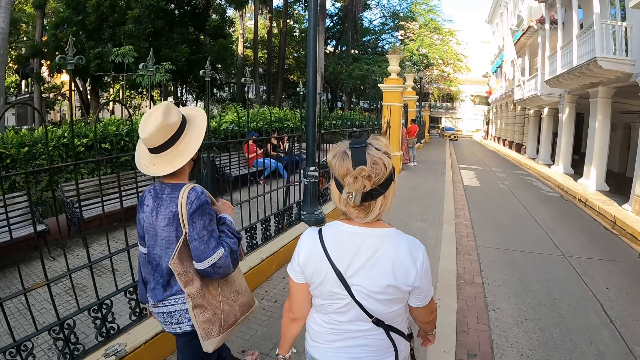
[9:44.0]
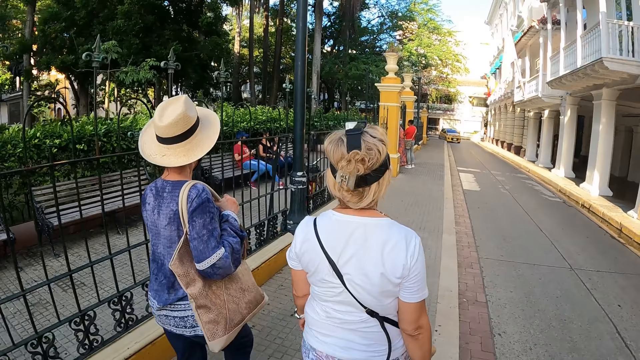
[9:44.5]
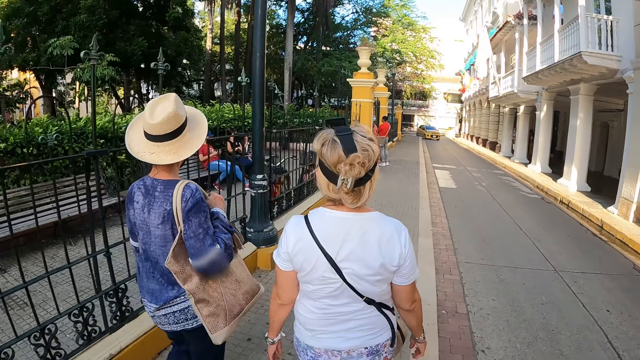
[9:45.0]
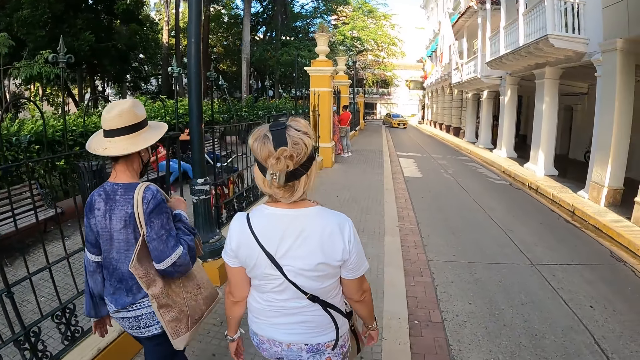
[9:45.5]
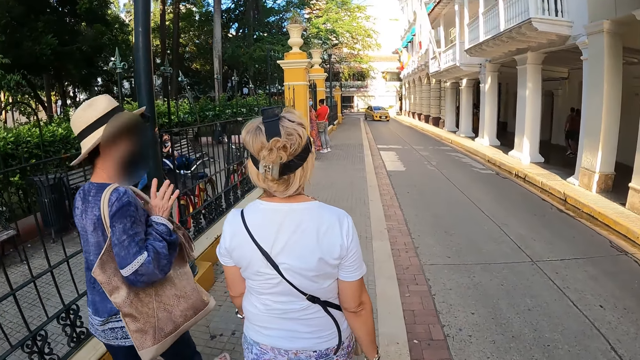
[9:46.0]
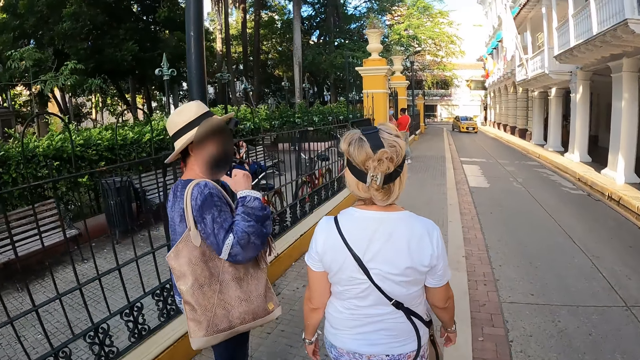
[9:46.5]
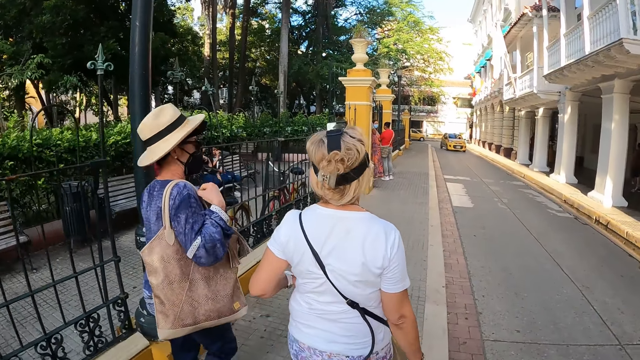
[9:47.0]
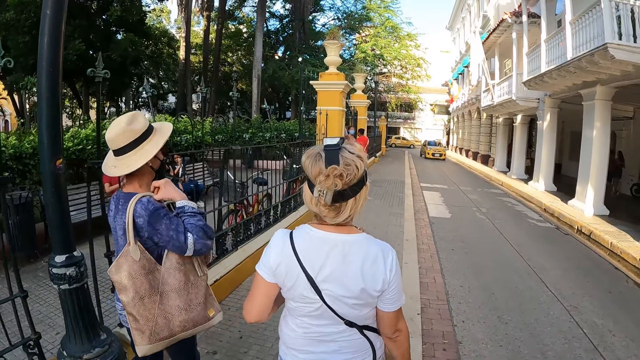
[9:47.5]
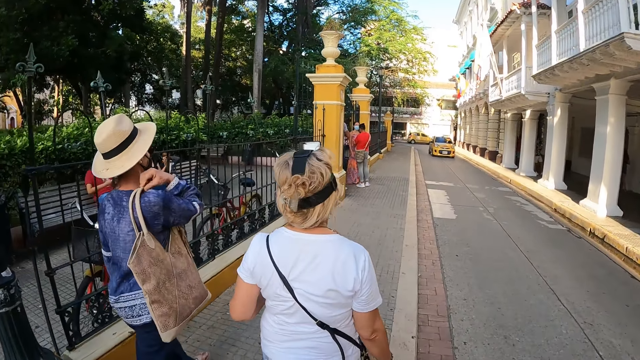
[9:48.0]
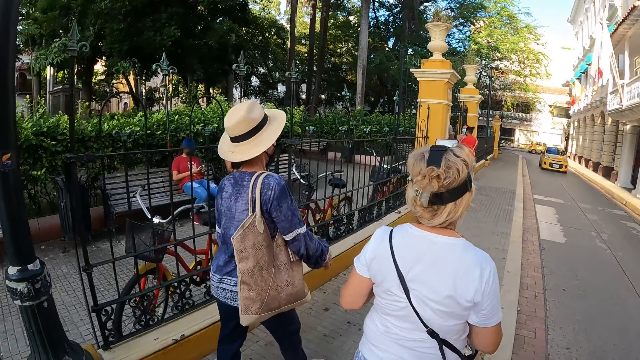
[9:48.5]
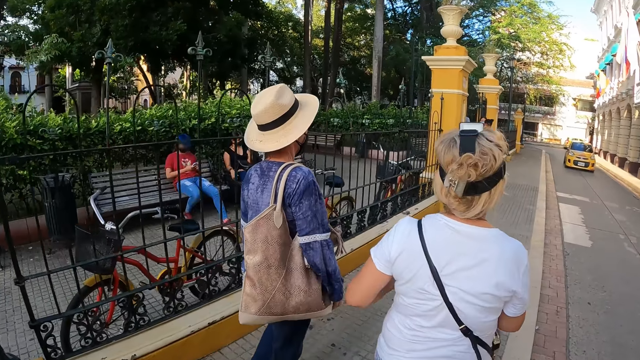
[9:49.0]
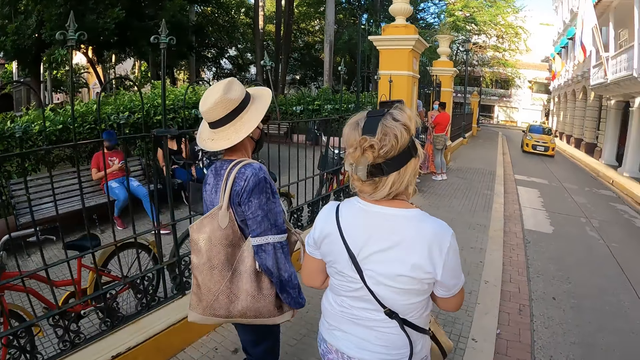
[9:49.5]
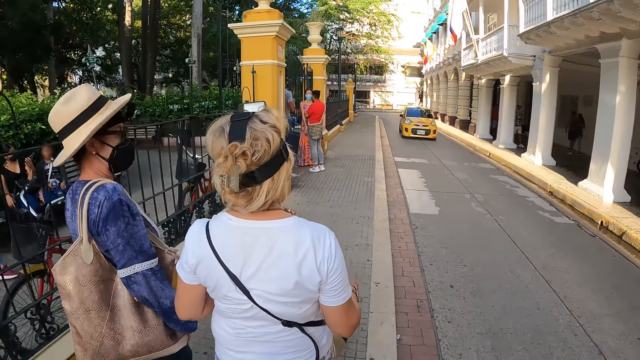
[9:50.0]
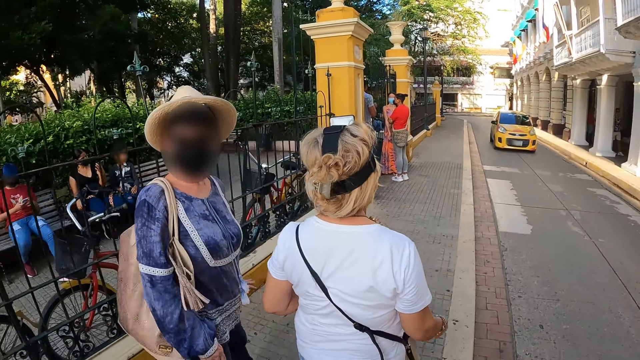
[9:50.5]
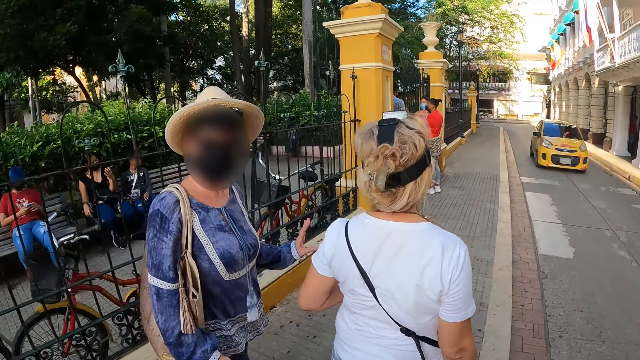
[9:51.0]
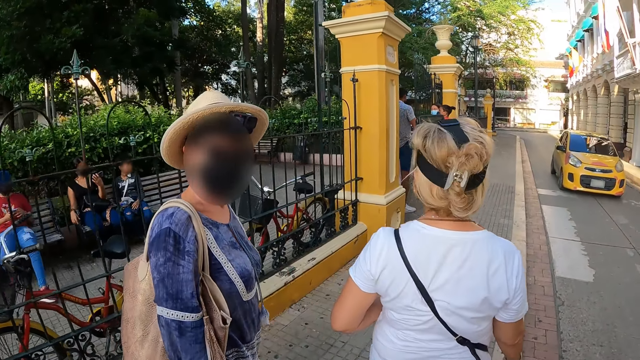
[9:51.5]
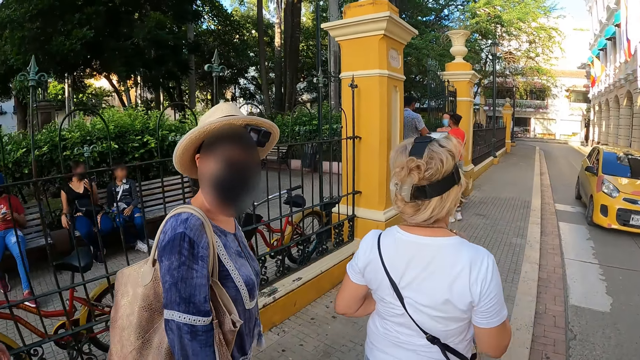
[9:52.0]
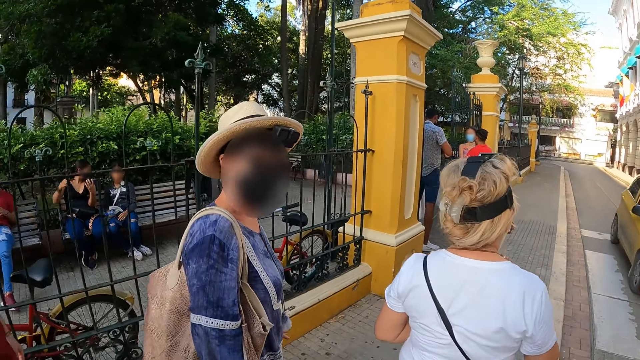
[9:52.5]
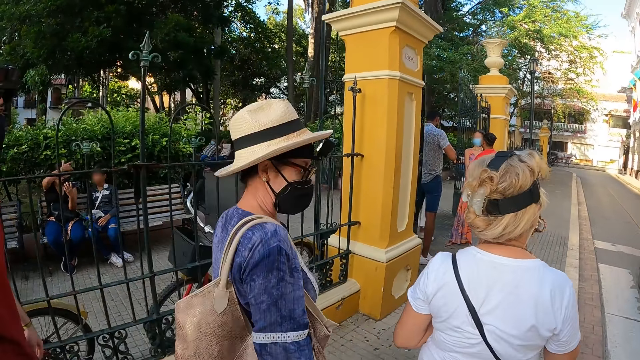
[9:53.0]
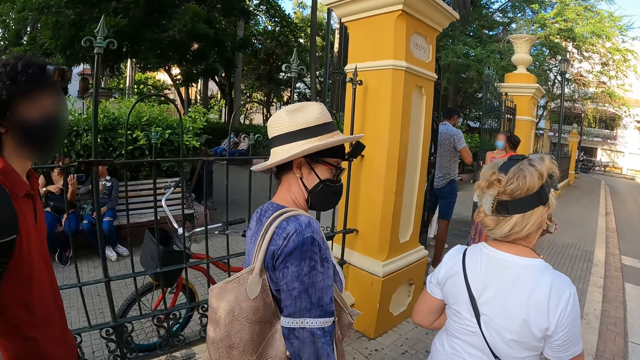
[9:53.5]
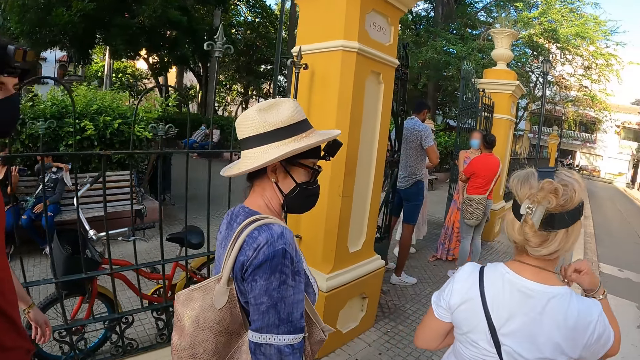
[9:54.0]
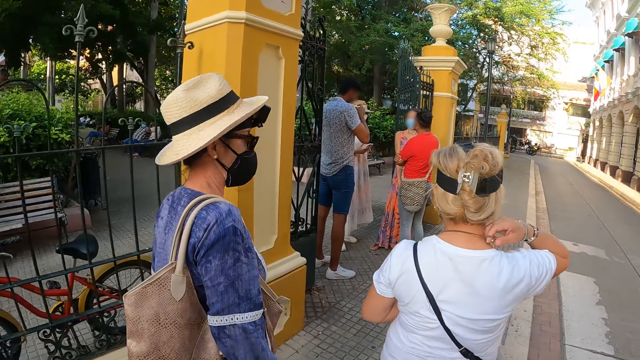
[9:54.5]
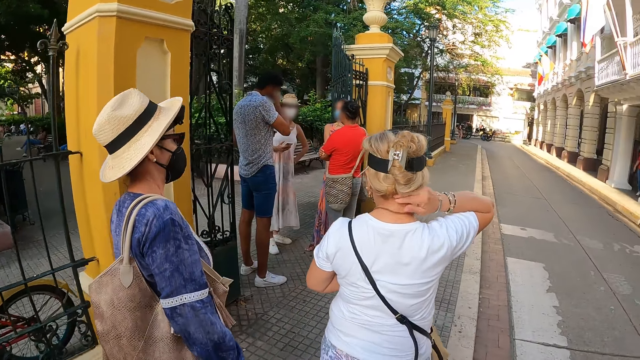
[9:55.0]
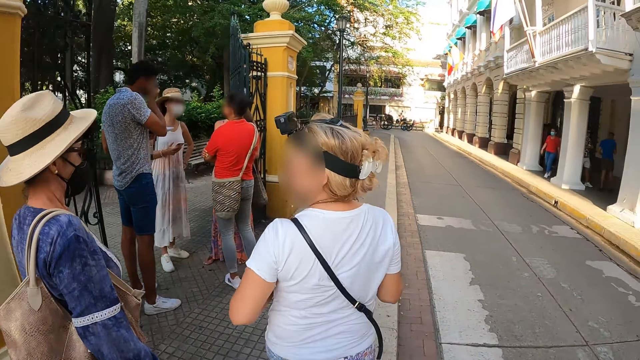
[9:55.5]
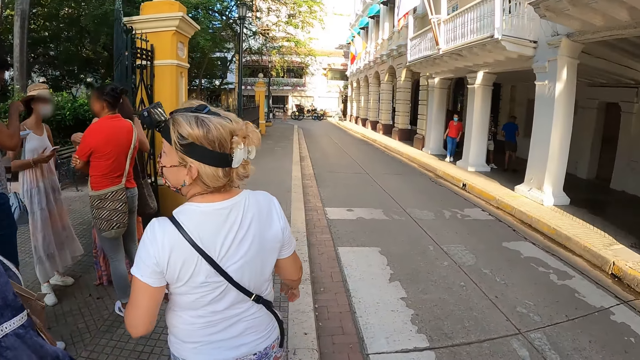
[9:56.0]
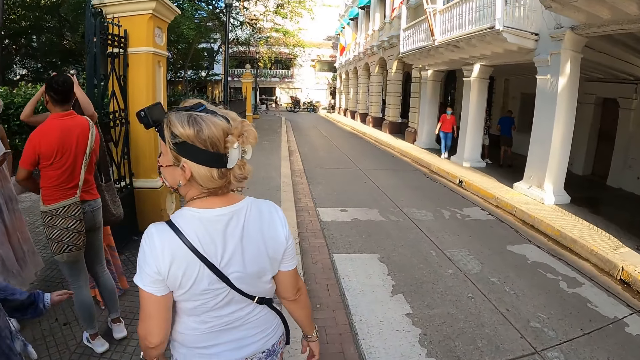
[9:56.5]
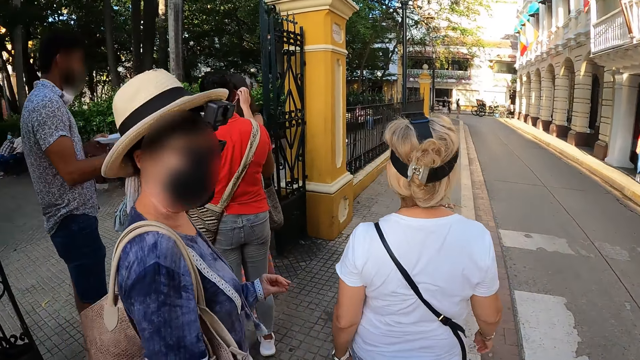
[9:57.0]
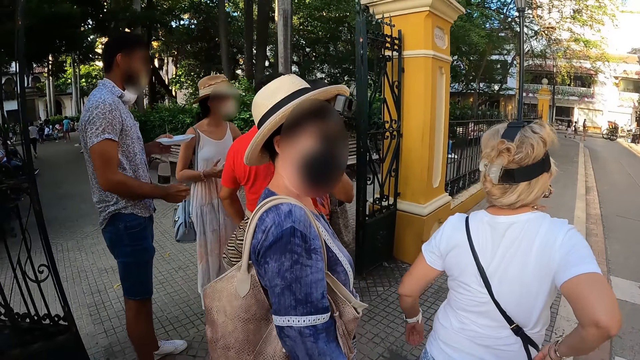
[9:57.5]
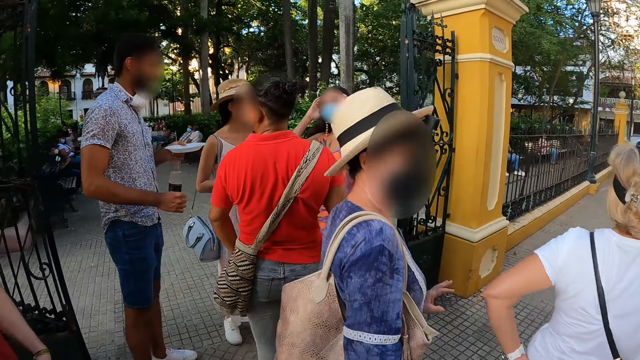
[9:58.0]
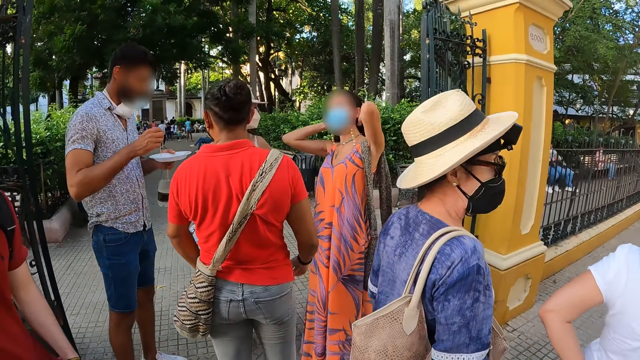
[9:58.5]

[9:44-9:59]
A woman interacts with another woman. The first woman makes gestures with her right hand and adjusts a bag on her shoulder with her right hand. The first woman interacts with the camera wearer. The first woman makes gestures with her left hand. The other woman adjusts a necklace on her neck with her right hand. The camera wearer walks past a group of people.

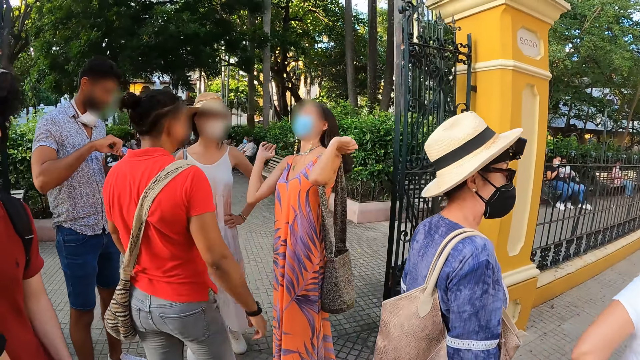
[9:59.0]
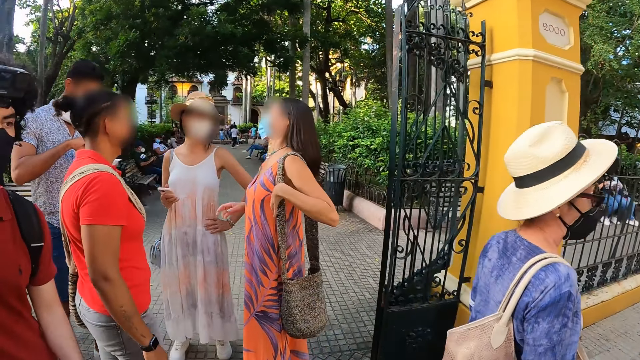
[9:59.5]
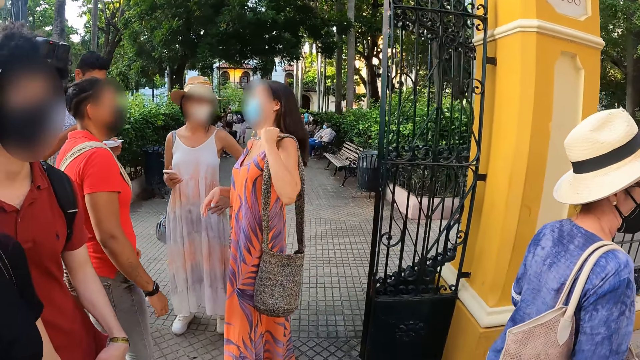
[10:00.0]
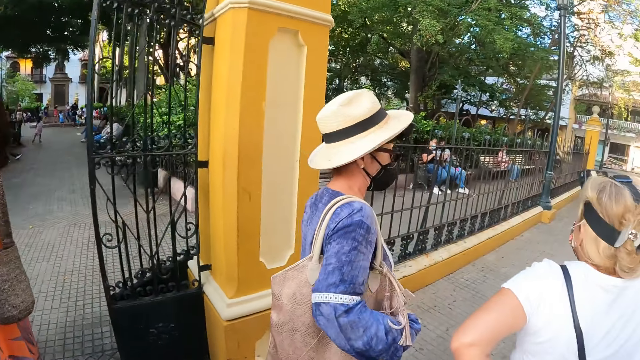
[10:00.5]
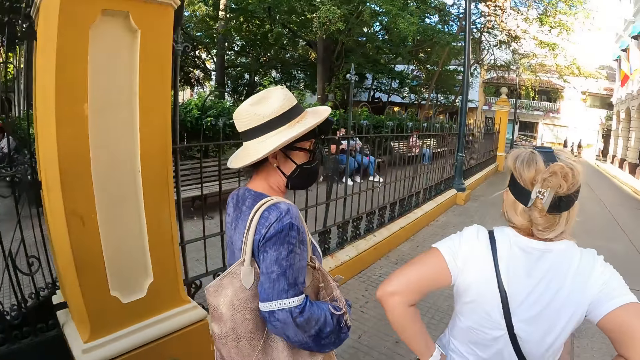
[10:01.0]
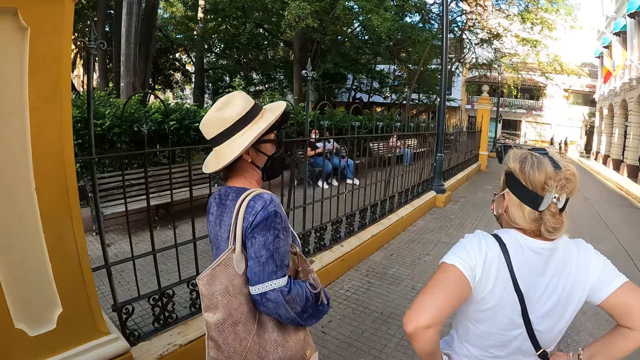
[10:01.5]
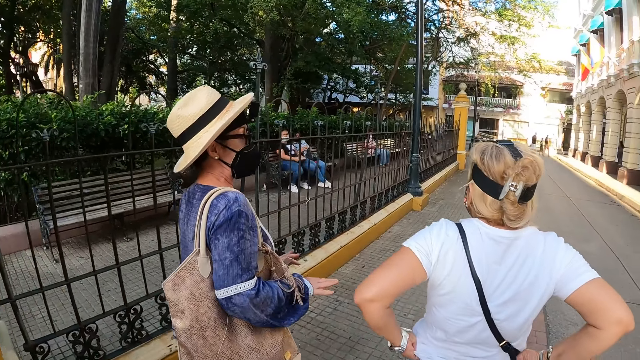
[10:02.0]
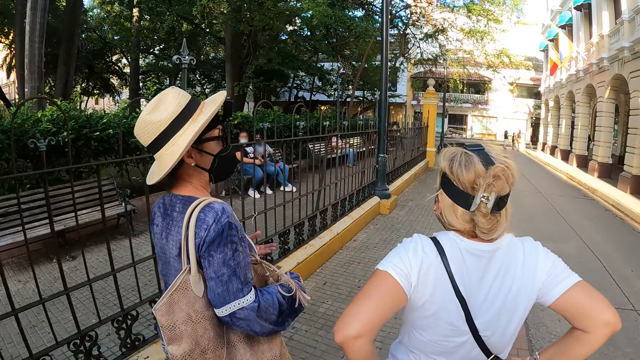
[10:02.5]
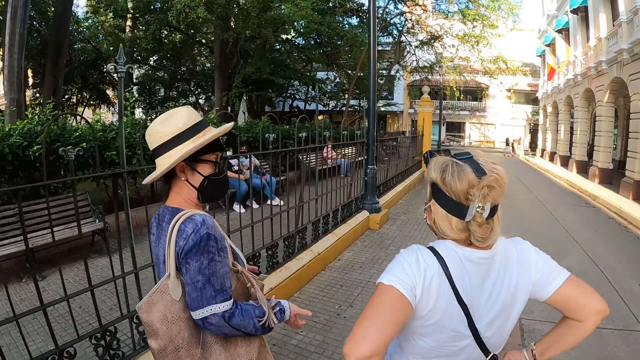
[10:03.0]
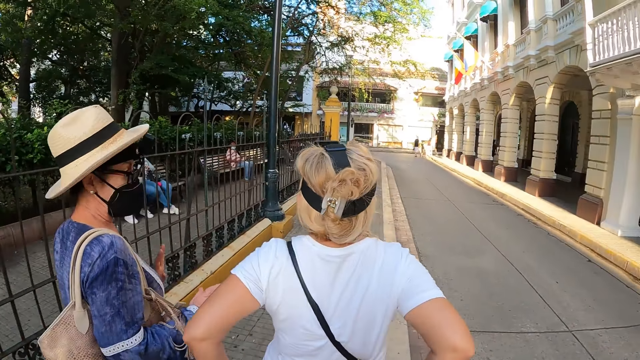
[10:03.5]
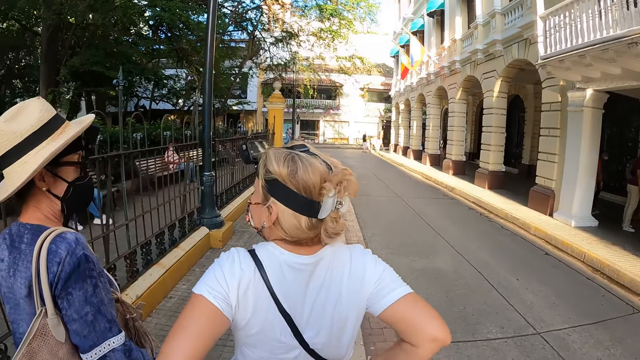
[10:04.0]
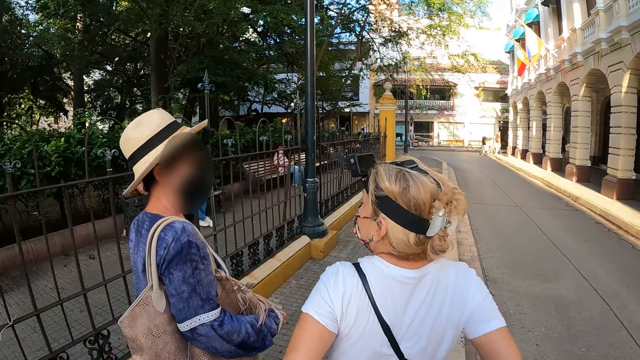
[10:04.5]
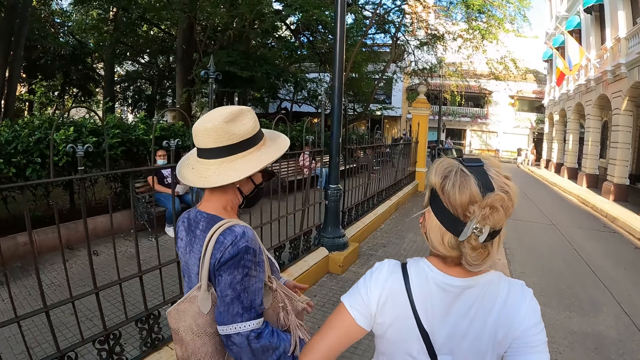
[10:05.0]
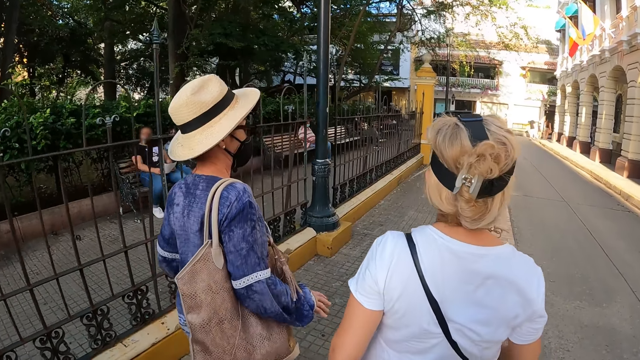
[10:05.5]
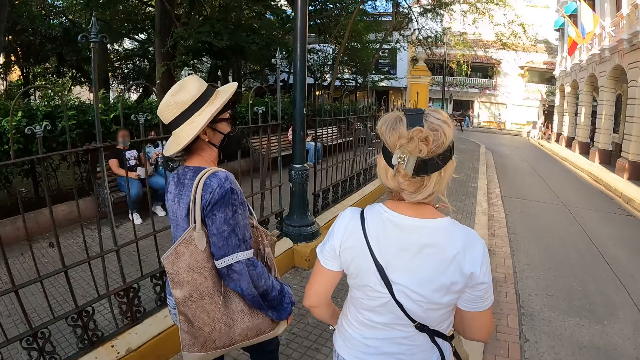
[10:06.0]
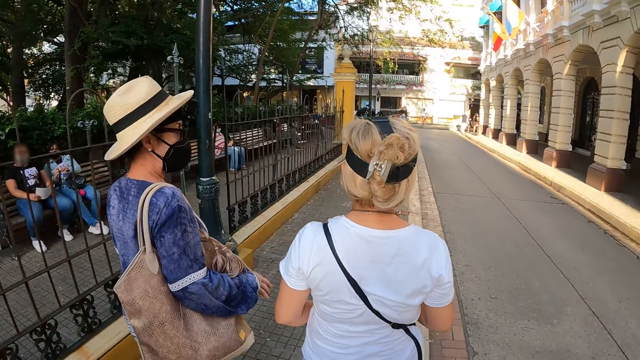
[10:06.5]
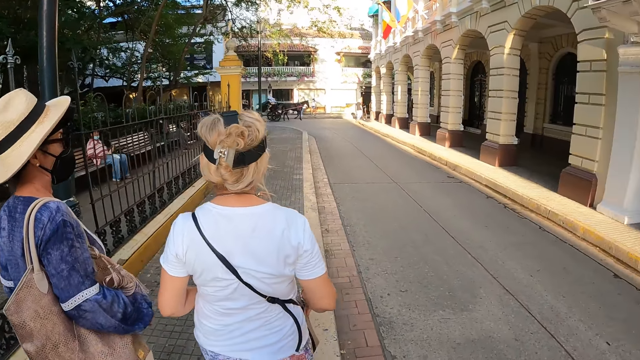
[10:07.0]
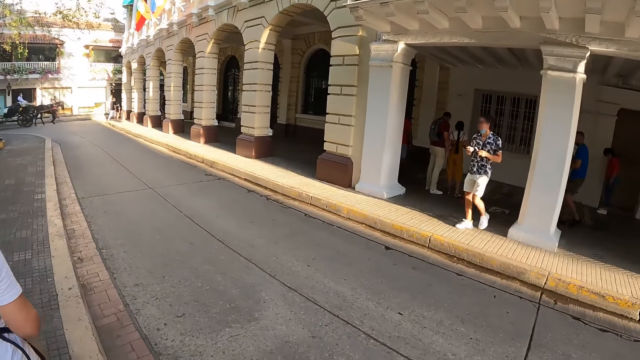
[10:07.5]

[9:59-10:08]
The woman interacts with another woman. The first woman makes gestures with both hands.
